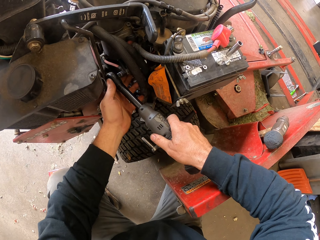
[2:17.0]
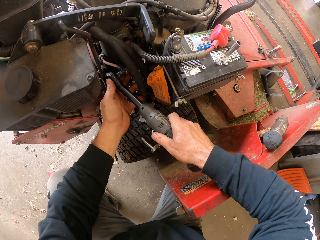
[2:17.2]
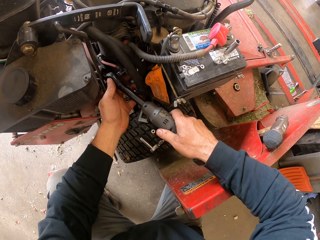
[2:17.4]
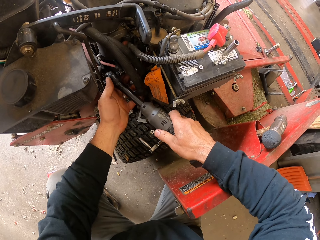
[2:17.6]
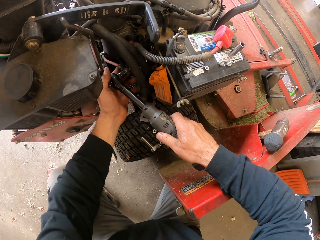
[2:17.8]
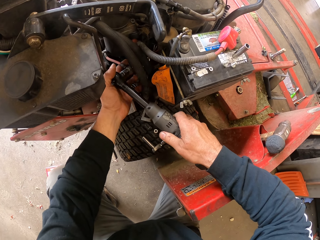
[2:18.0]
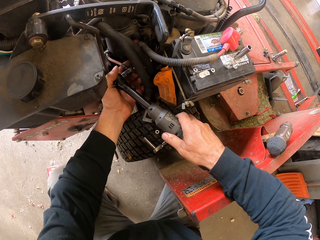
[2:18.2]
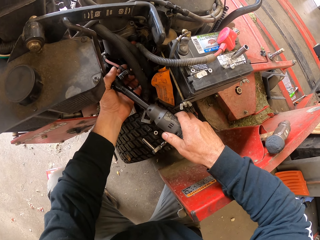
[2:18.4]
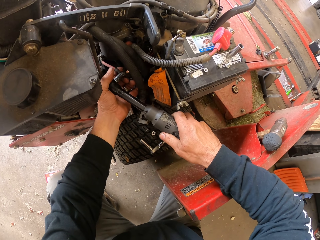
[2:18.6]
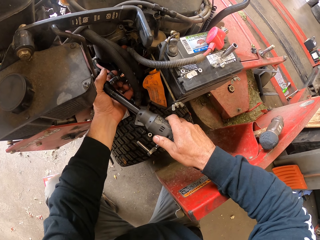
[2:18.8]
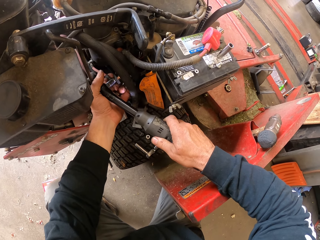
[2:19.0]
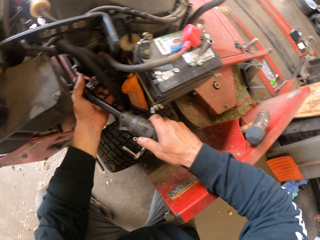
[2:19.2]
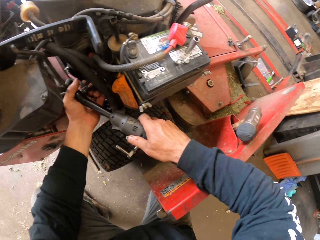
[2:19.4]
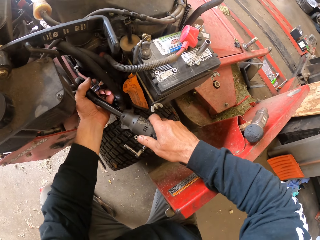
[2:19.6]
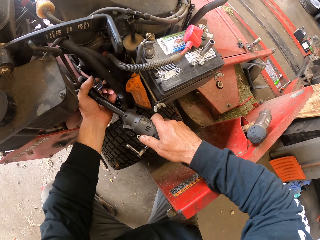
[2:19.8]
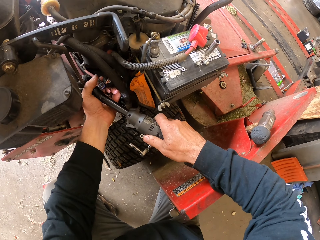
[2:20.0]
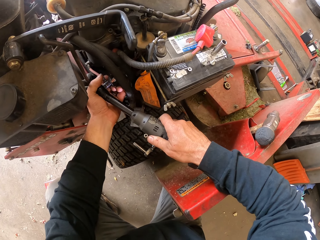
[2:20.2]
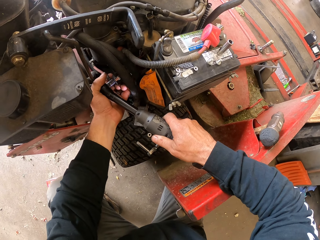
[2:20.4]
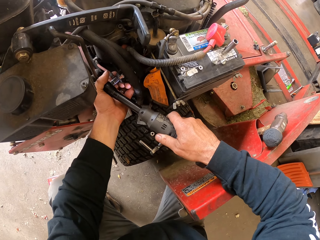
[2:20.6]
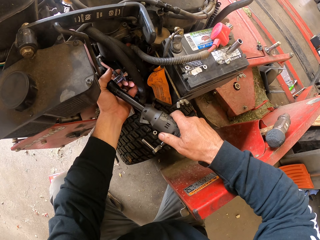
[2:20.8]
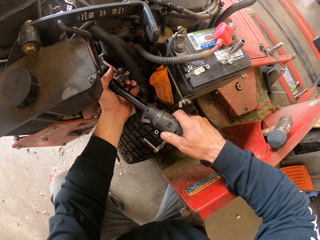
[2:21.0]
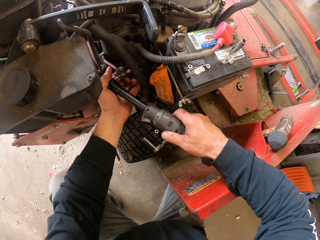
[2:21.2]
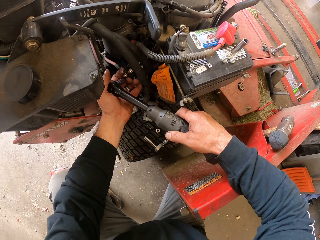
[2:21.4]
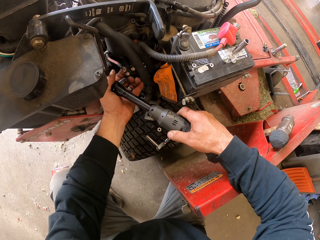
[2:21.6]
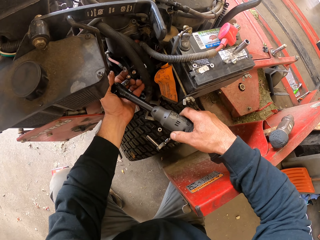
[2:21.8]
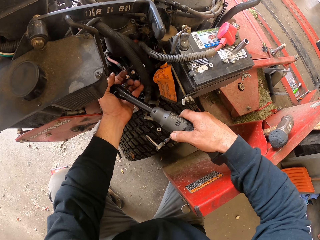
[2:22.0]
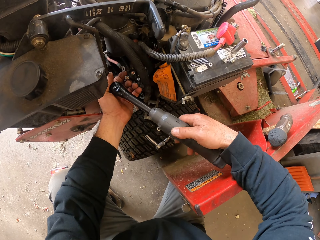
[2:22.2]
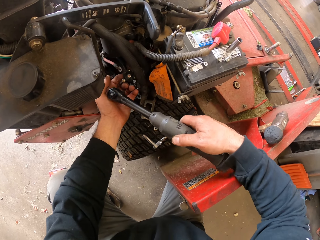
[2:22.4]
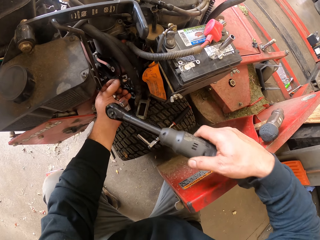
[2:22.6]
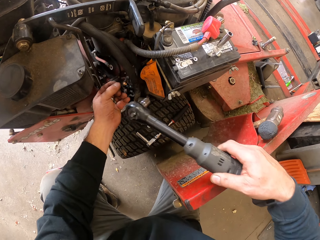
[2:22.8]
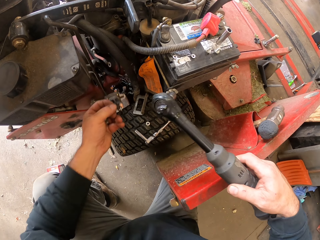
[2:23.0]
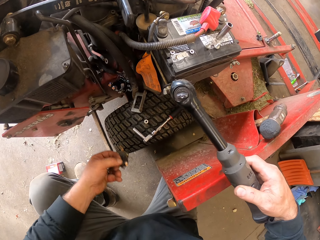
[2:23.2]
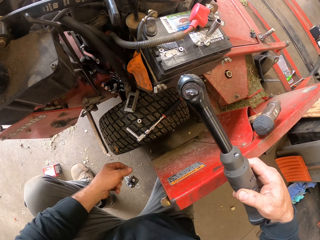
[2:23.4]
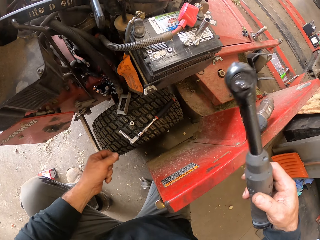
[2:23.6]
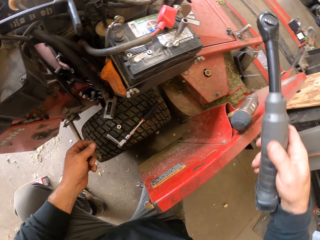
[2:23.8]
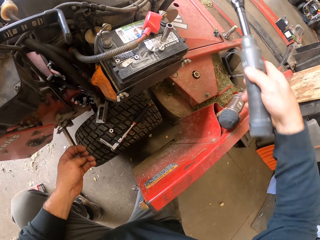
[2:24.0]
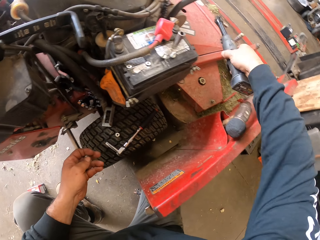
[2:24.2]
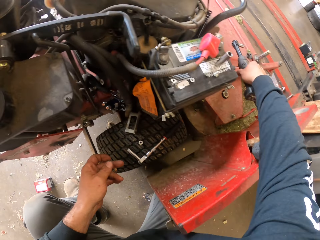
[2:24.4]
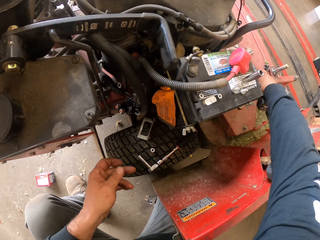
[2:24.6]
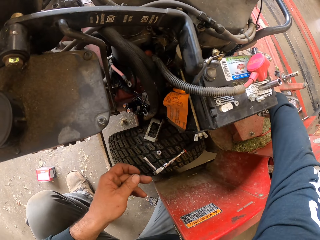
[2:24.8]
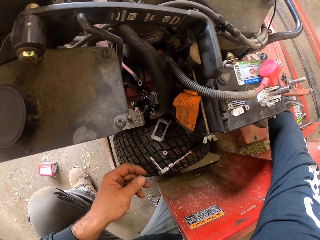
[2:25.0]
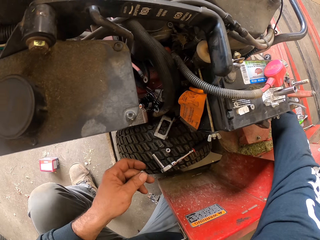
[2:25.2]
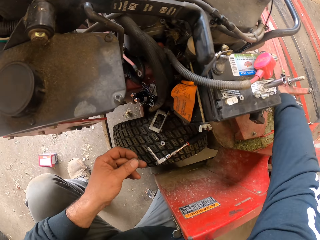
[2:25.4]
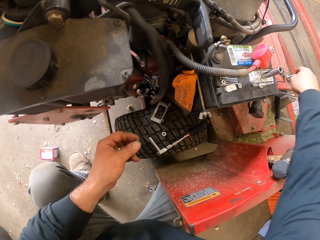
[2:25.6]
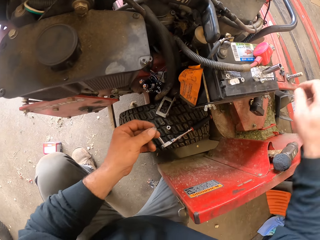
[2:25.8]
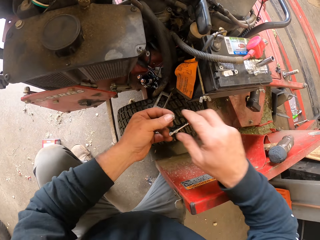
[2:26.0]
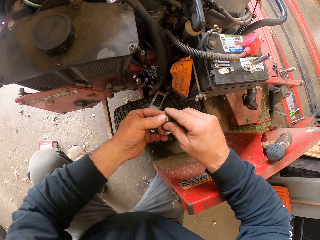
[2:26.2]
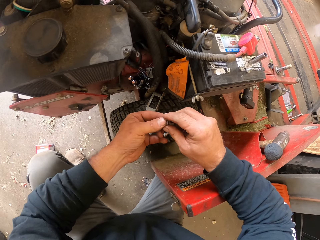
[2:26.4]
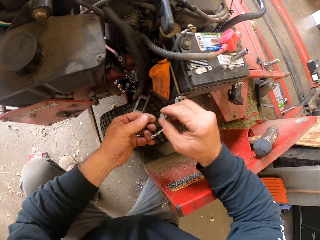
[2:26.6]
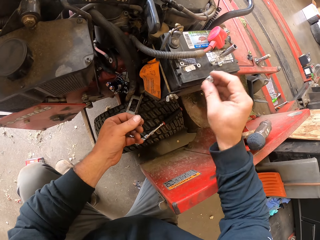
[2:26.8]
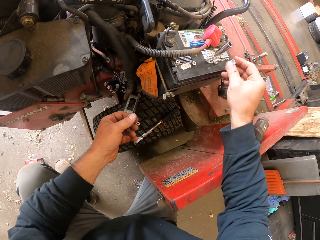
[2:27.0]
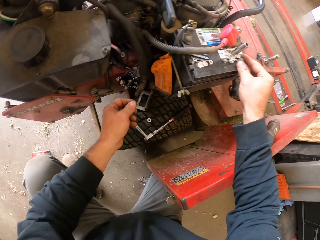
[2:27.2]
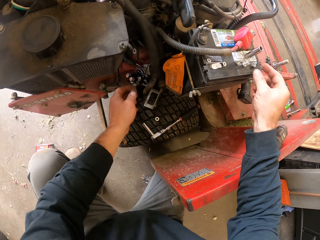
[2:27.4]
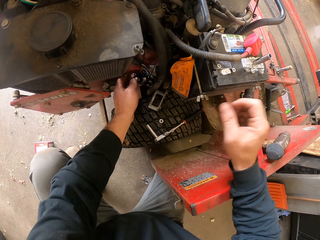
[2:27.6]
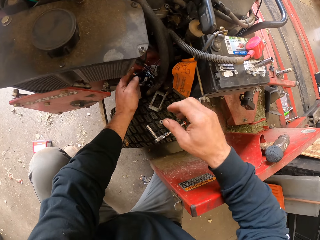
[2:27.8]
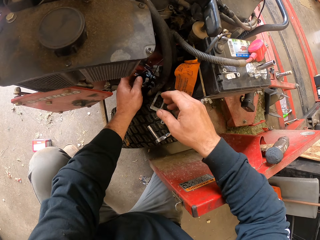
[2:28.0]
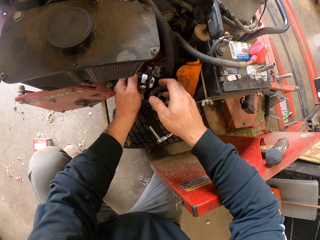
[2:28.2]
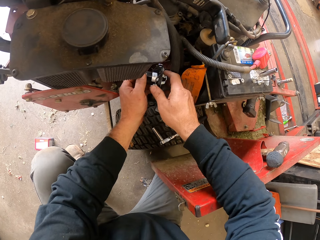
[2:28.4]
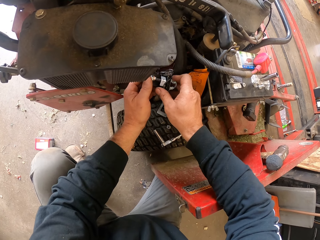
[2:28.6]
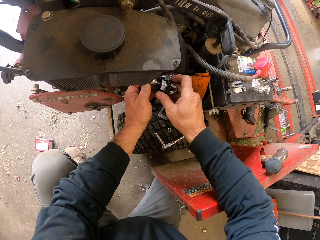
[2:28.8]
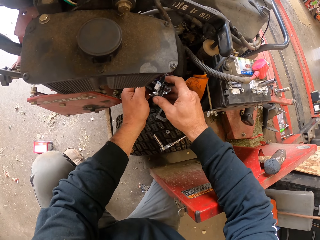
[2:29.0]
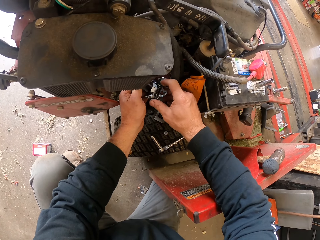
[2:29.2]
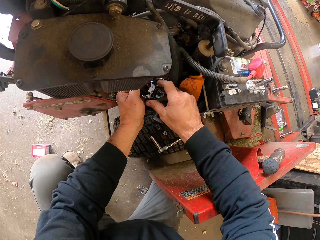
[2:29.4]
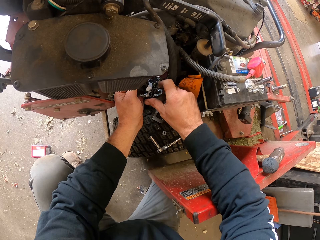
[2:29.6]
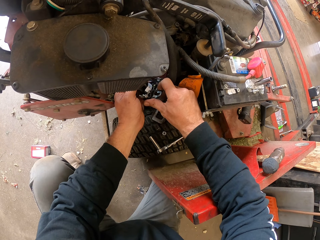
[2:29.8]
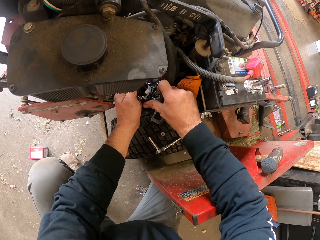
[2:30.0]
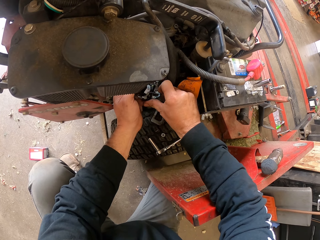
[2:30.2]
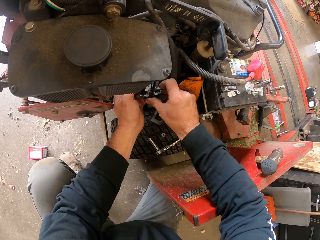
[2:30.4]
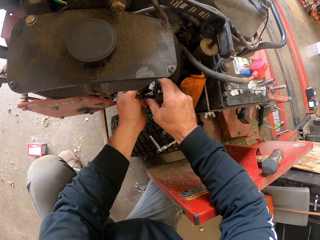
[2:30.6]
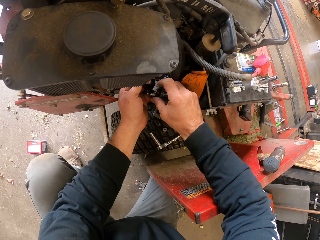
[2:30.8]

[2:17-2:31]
The camera wearer fits the ratchet handle. They drop something. They put the ratchet handle on the lawn mower. They keep the bolt on the table. They pick something.

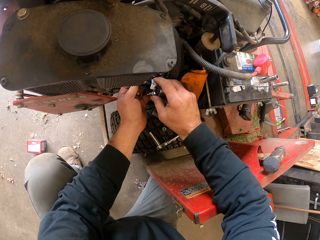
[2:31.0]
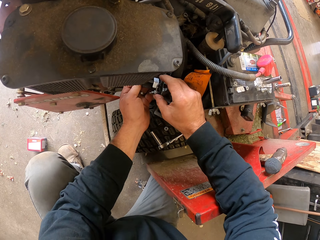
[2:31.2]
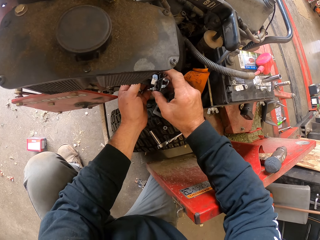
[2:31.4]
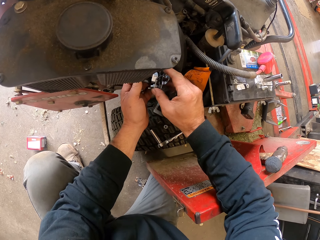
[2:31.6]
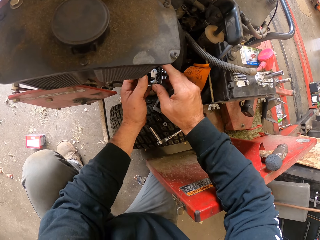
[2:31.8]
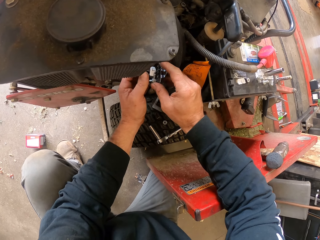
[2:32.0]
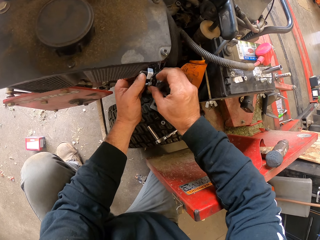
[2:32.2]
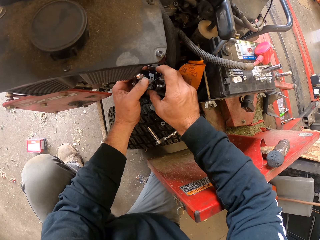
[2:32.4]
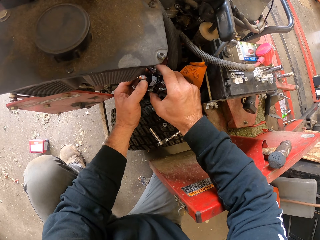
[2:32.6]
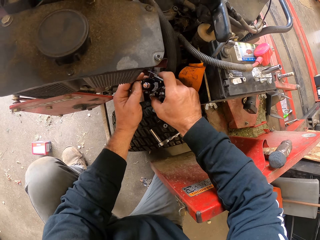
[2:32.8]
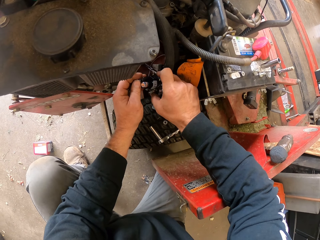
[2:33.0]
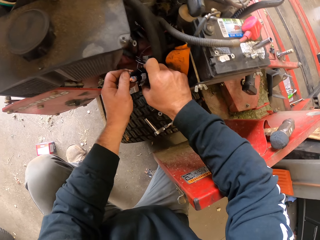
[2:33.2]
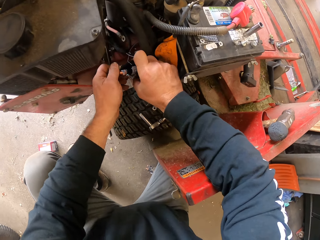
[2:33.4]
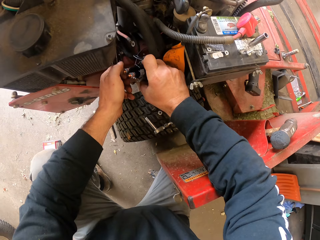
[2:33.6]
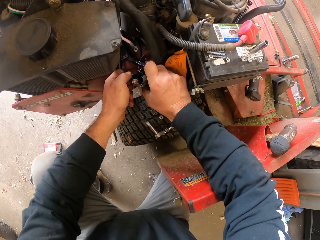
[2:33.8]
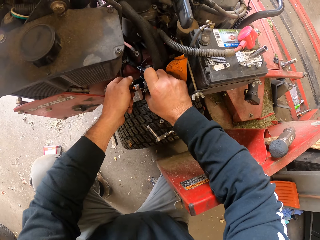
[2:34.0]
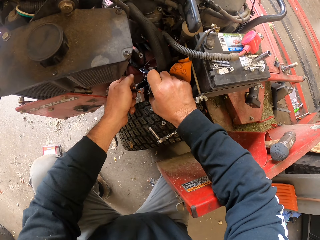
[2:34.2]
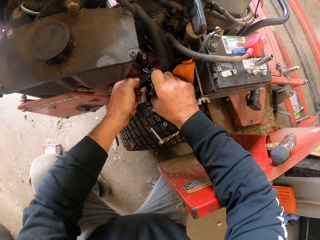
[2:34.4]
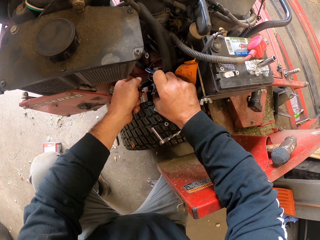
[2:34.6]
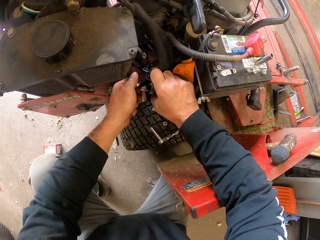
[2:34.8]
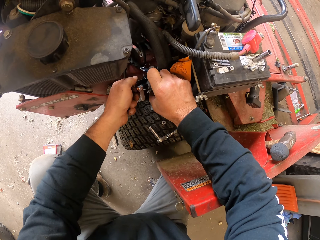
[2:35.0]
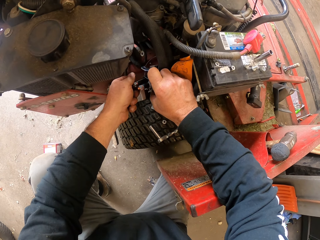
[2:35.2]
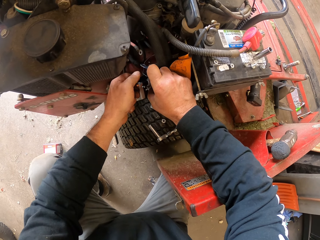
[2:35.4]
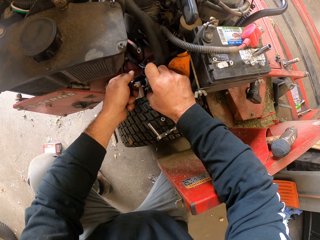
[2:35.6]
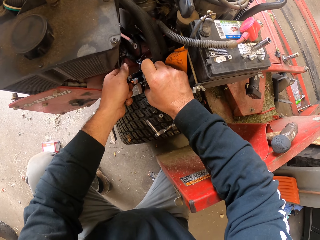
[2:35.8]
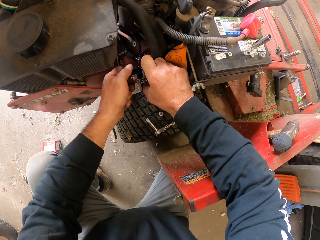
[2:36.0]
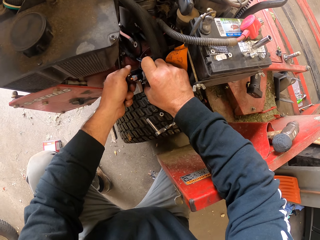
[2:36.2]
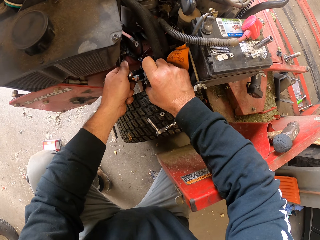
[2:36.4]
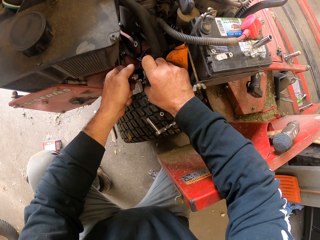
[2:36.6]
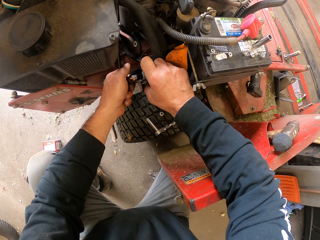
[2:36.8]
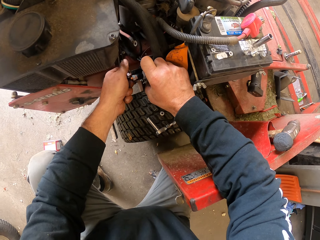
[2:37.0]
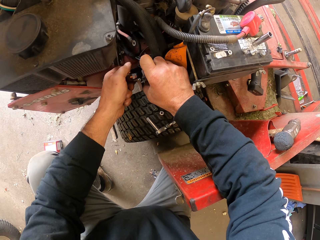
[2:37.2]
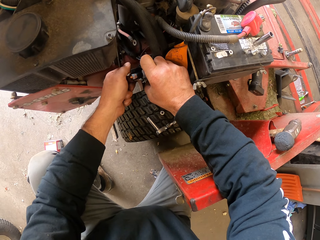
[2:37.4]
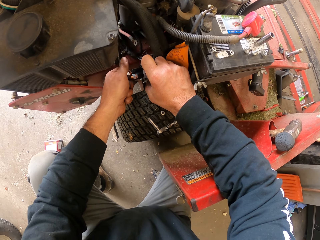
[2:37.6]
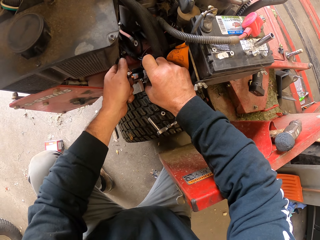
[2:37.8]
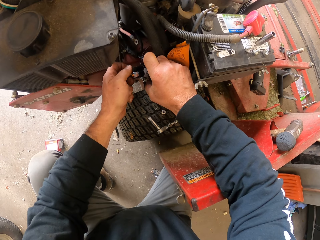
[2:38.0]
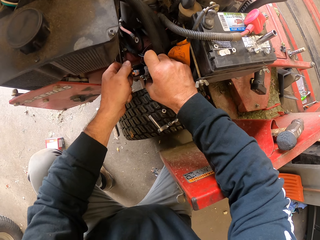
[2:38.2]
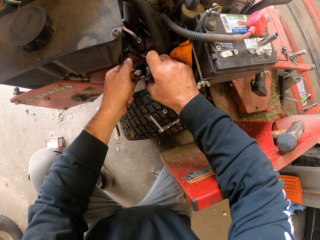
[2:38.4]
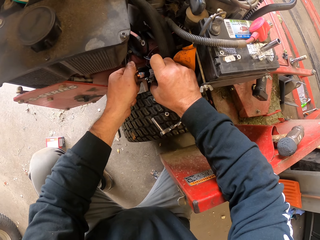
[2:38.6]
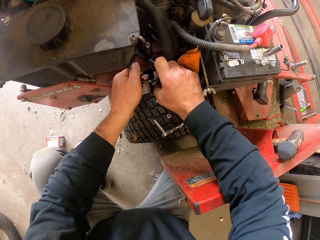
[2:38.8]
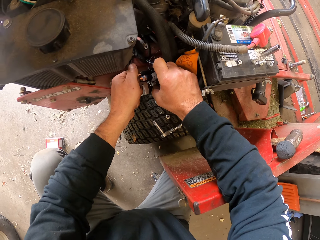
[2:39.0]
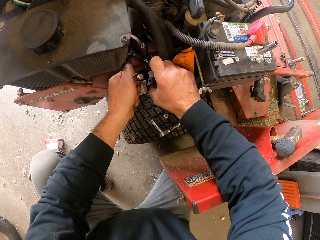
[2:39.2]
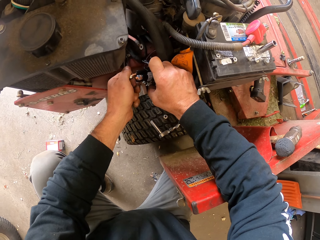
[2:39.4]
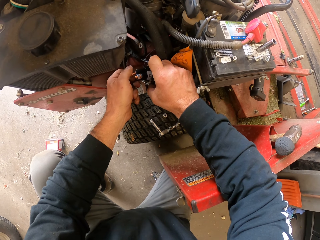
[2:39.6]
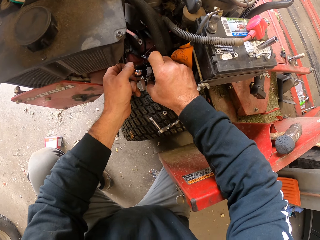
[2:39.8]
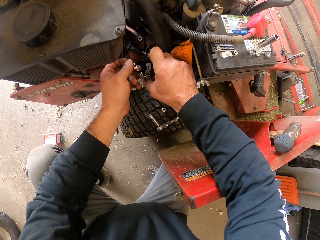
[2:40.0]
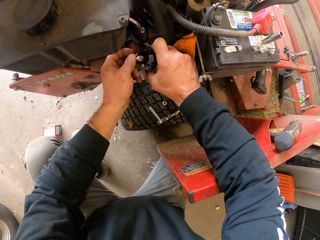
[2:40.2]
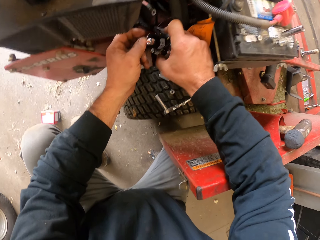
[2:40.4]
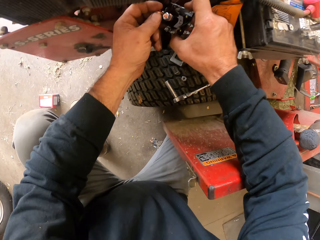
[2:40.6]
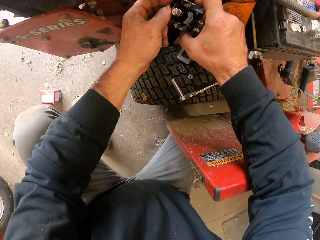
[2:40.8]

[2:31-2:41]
The camera wearer touches something. They adjust something.
